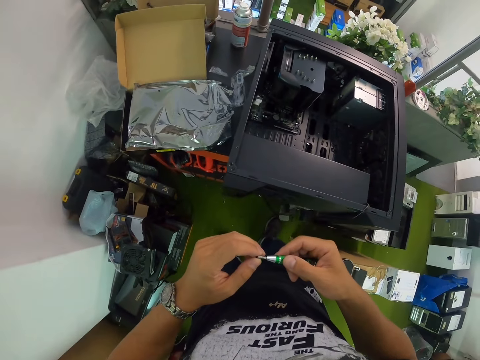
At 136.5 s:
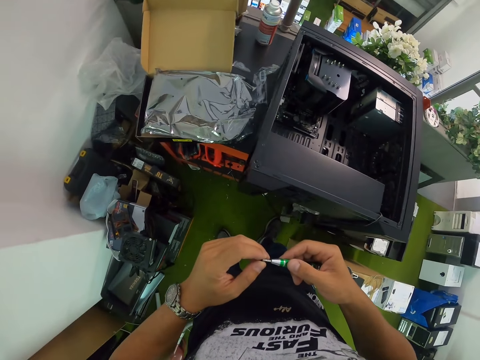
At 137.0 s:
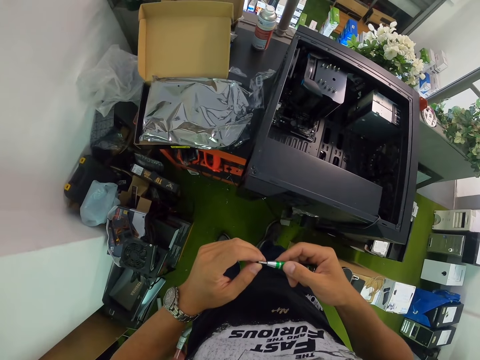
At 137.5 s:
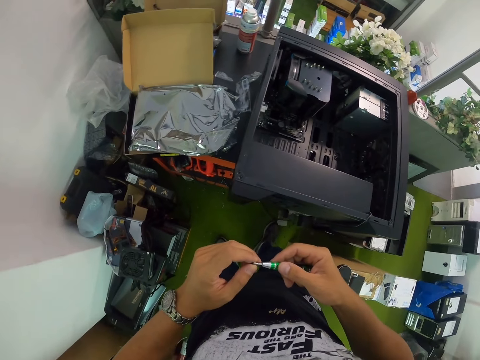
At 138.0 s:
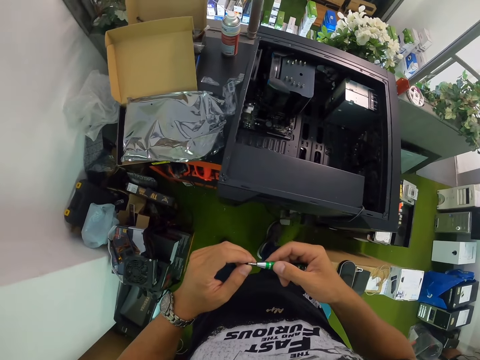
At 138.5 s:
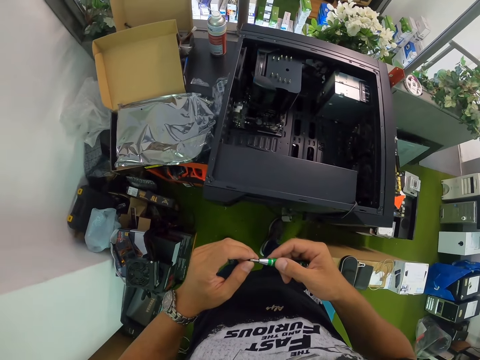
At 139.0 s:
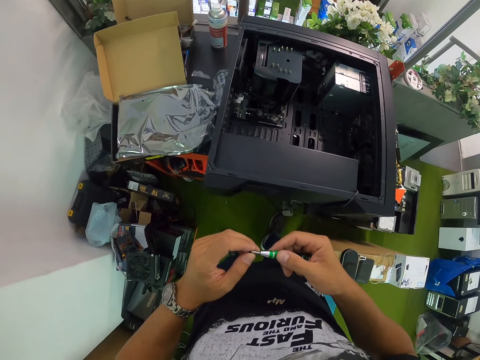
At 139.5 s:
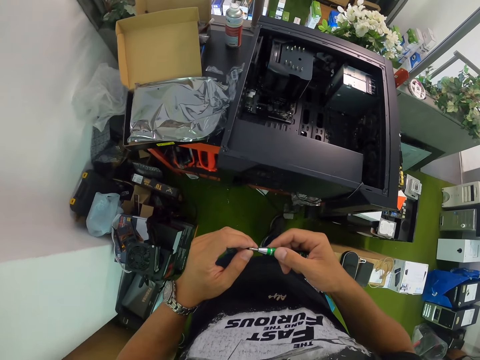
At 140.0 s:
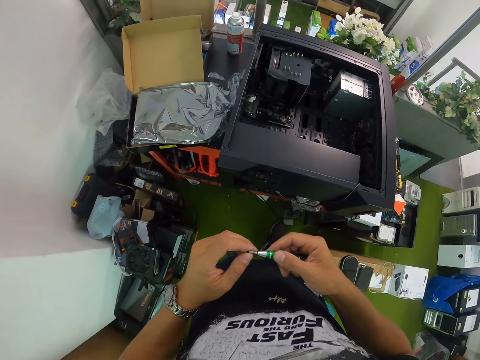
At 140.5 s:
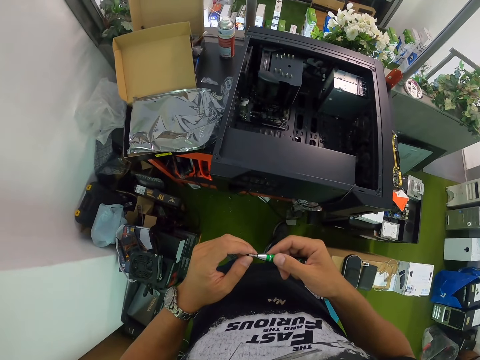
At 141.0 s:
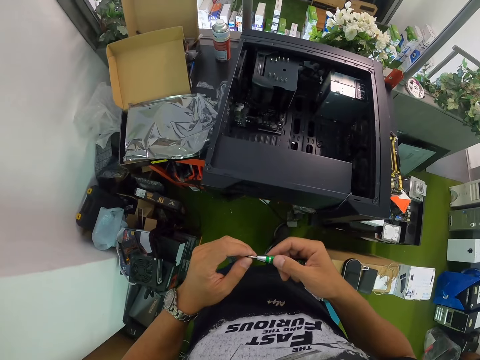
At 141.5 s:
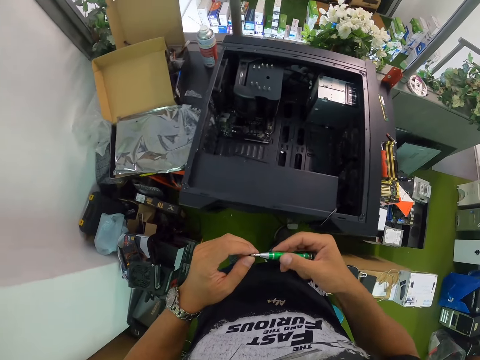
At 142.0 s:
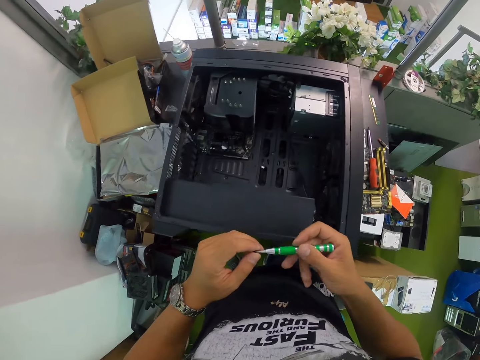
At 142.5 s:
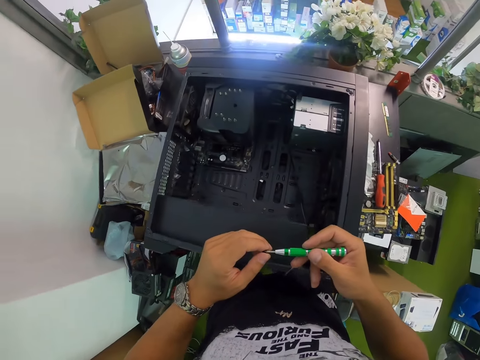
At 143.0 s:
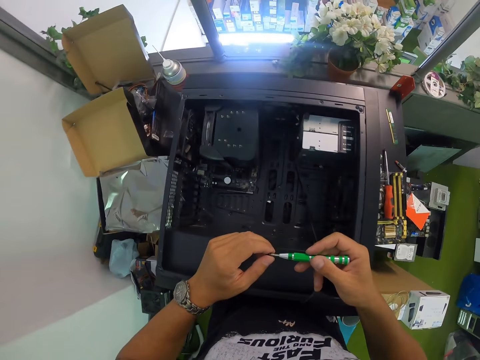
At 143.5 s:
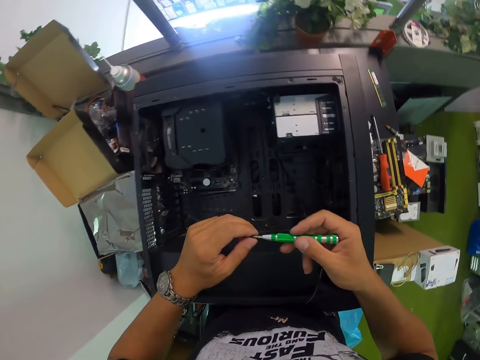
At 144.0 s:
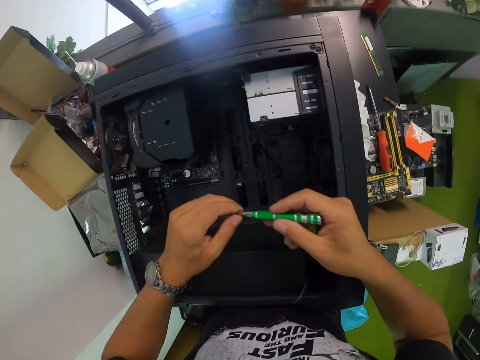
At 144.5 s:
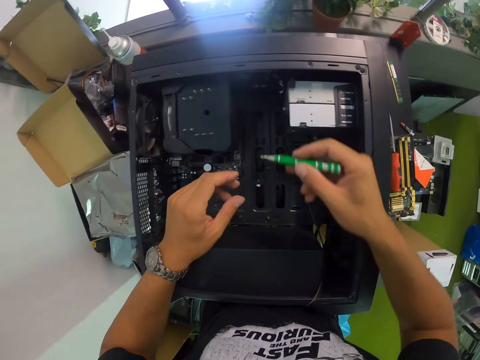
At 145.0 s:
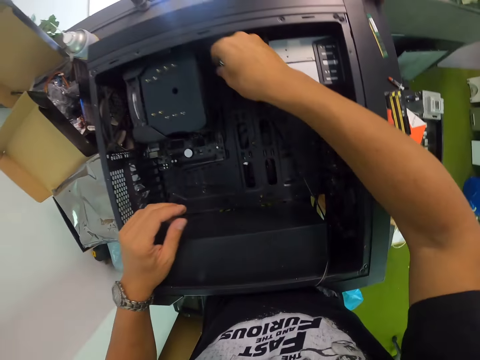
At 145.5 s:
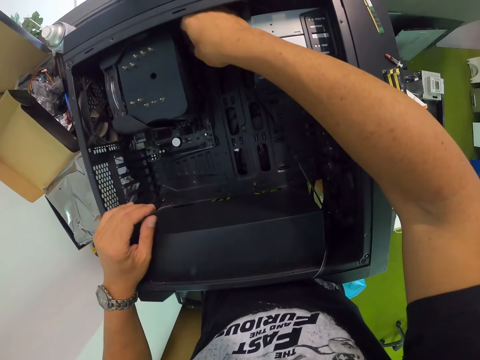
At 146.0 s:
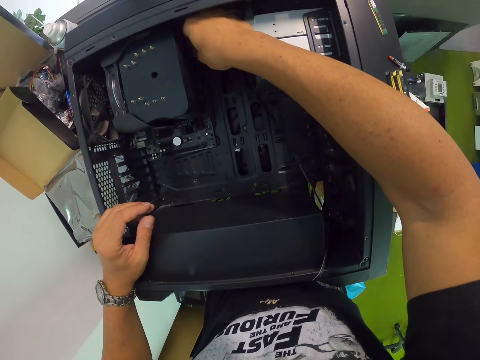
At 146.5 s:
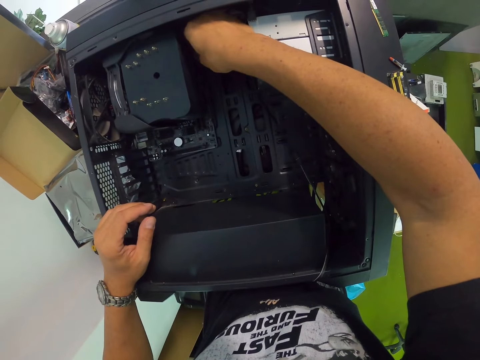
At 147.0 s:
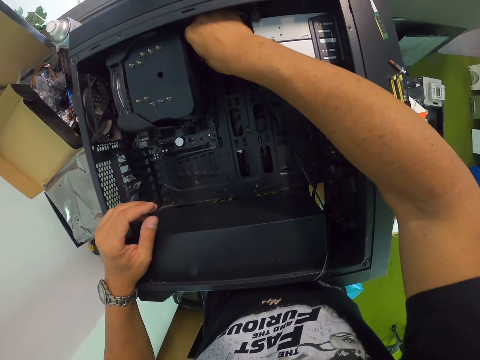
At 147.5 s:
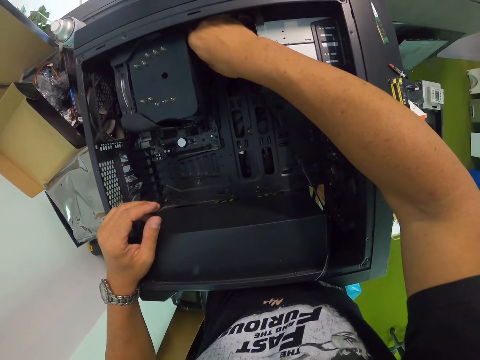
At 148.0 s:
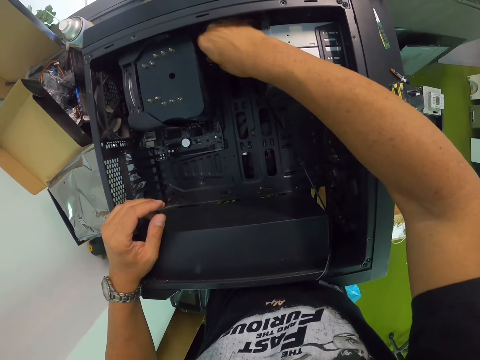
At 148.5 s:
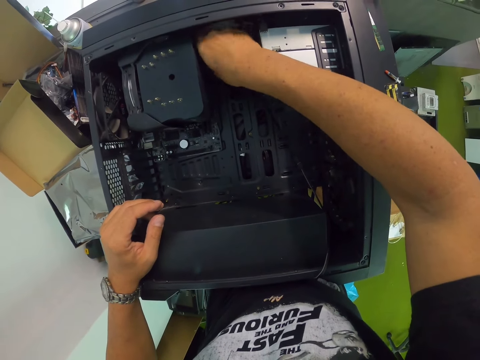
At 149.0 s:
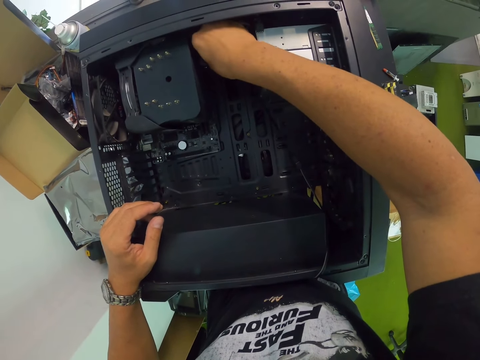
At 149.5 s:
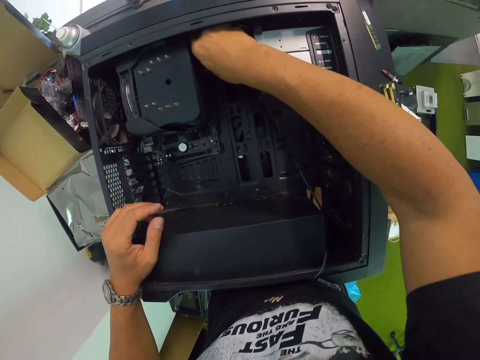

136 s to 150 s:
The camera wearer does something. They screw with the screwdriver in their right hand on the motherboard in the CPU.

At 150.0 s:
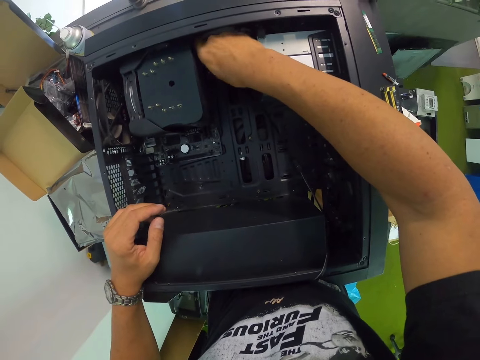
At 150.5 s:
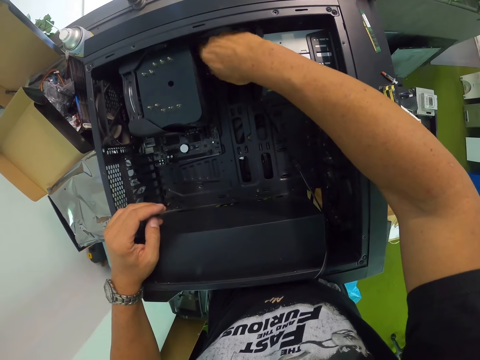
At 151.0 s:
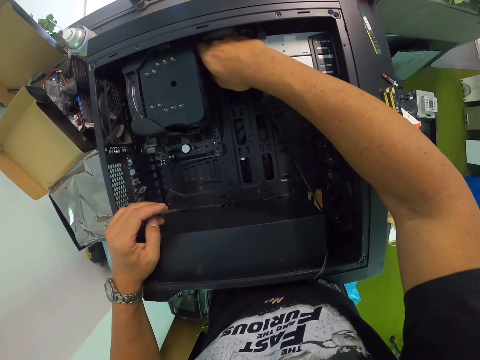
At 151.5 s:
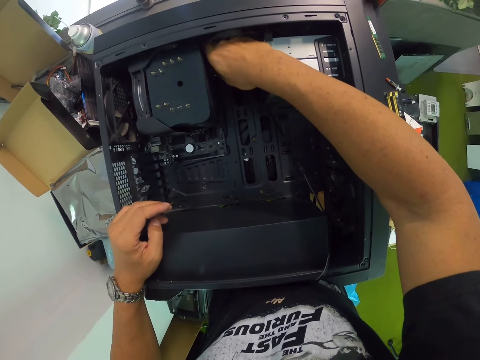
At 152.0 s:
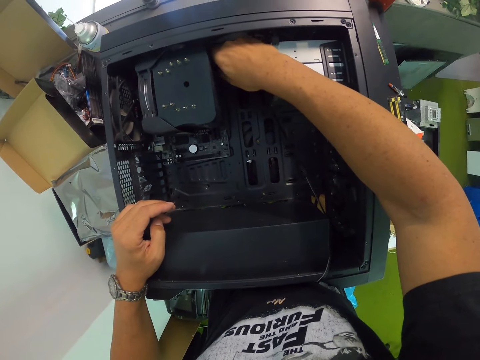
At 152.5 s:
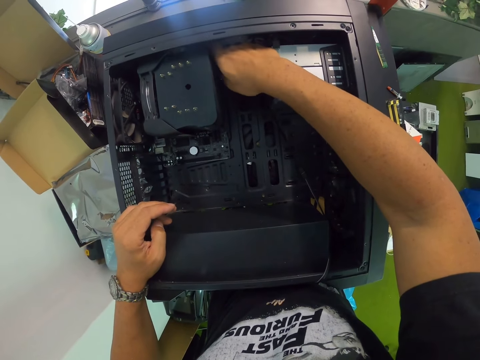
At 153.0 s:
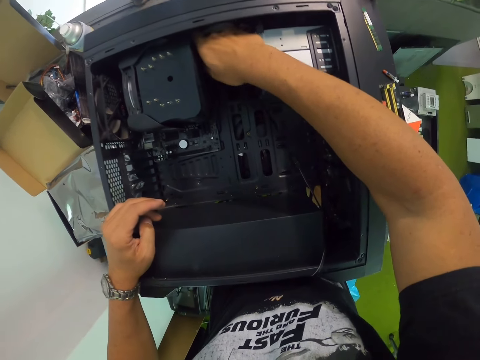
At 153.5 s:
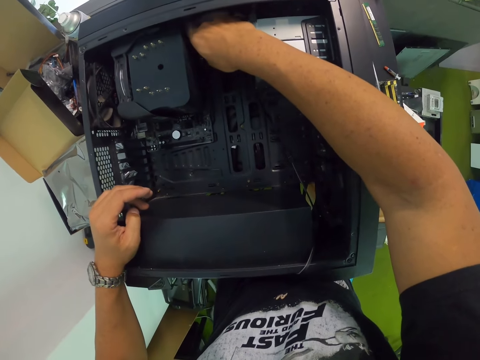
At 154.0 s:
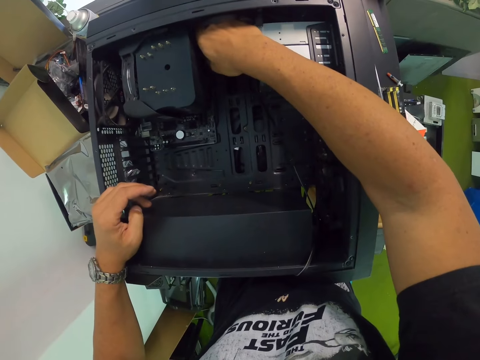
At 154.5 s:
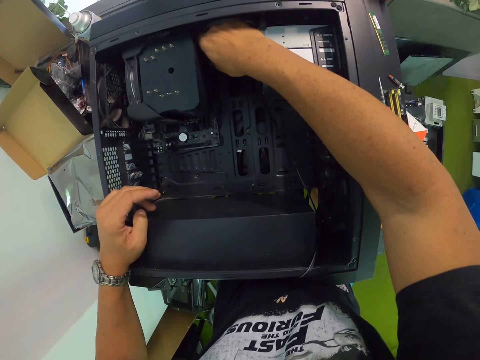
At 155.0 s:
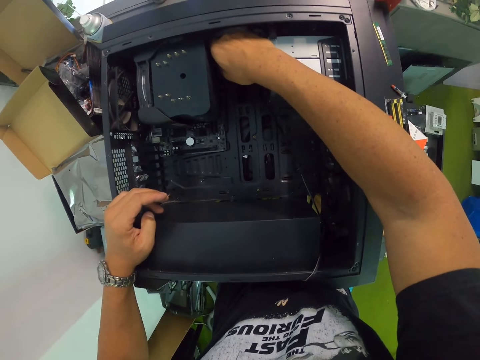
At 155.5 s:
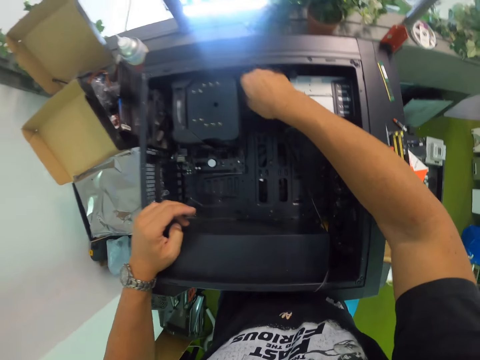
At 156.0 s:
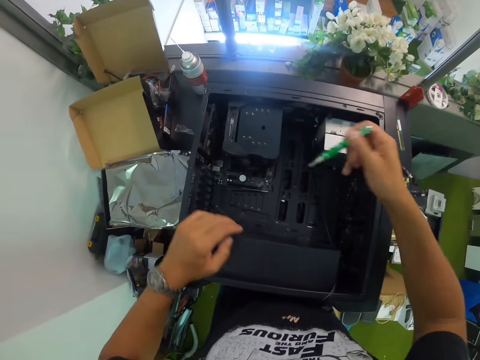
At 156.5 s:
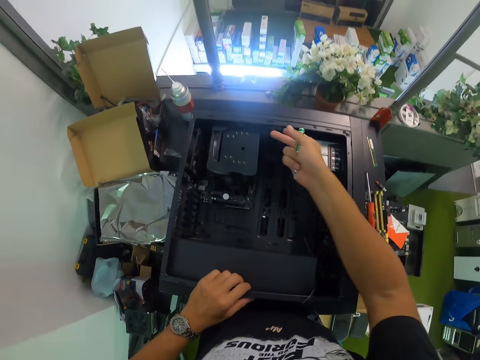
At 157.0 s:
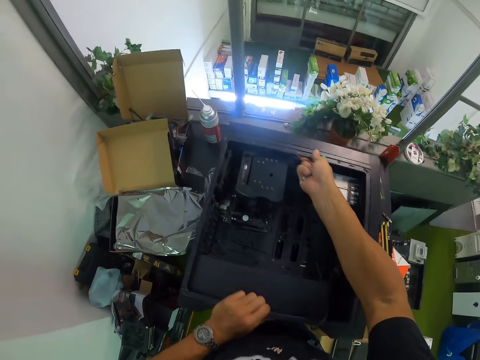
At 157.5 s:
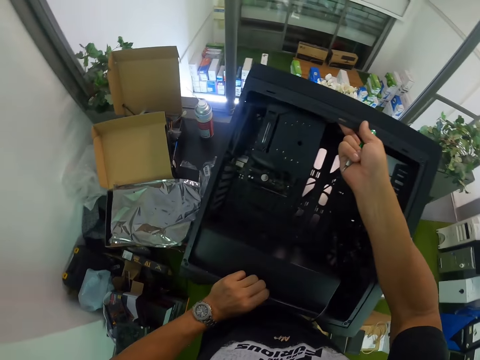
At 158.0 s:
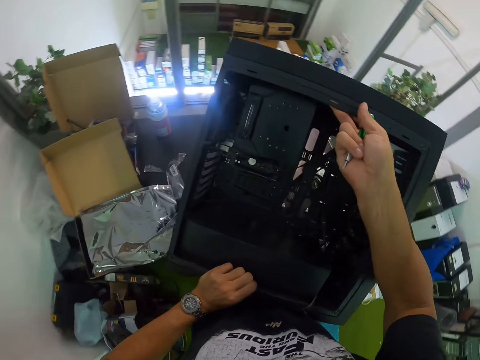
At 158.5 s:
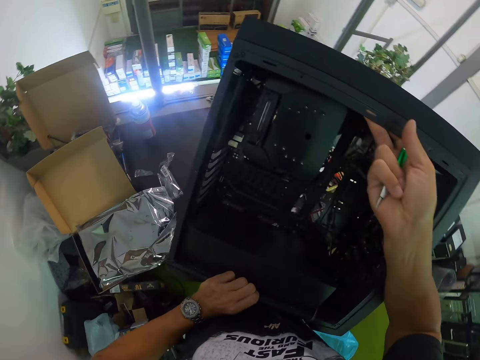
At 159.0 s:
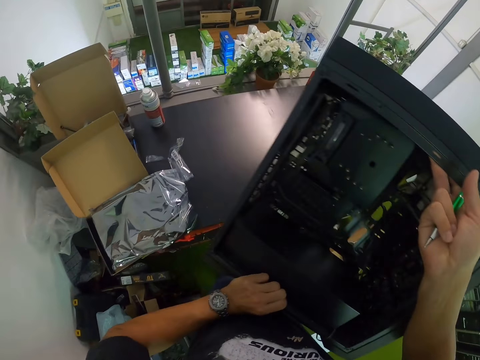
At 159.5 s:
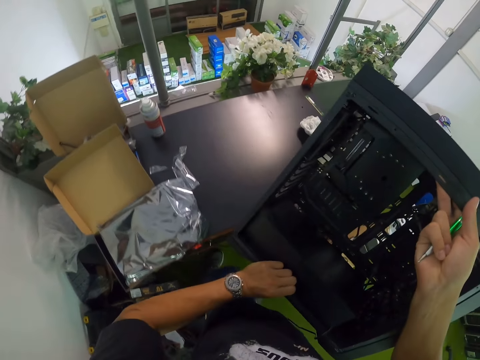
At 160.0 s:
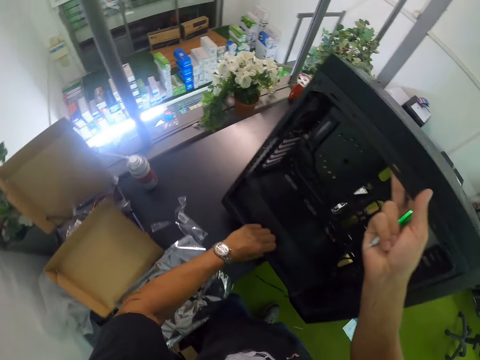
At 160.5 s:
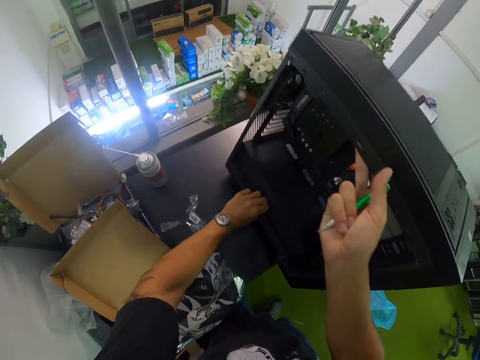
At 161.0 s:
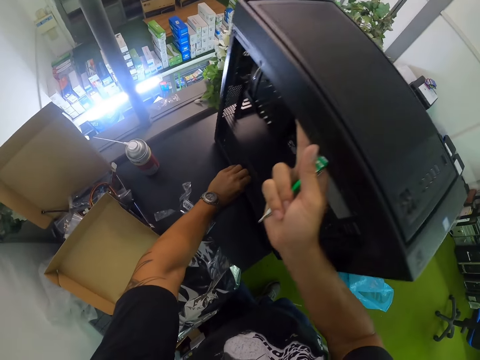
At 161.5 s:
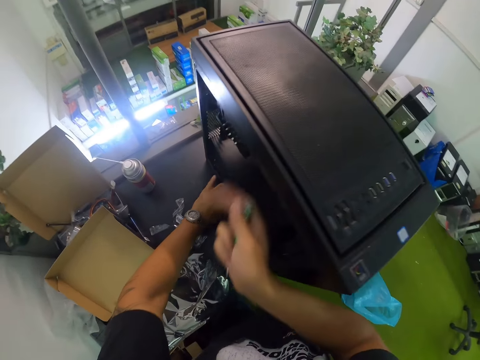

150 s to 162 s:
The camera wearer picks up the CPU on the table with his right hand. He drops the CPU on the table with both hands. He turns something with both hands.
